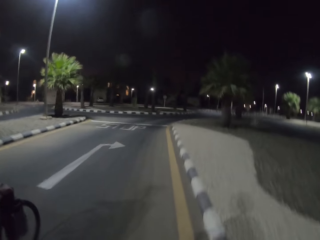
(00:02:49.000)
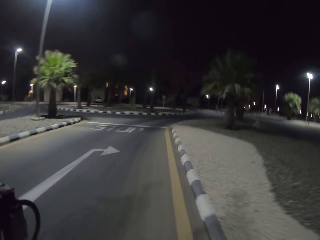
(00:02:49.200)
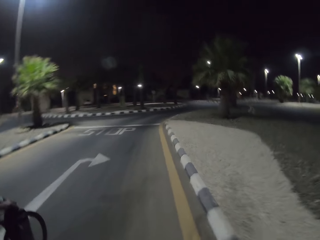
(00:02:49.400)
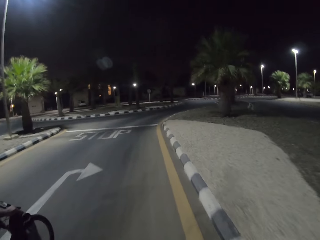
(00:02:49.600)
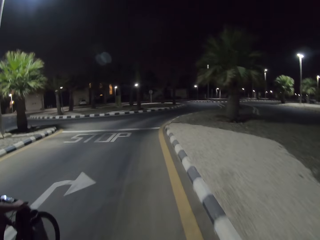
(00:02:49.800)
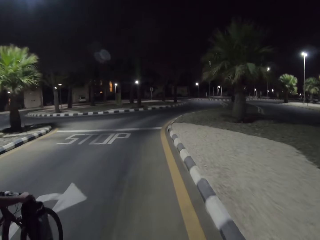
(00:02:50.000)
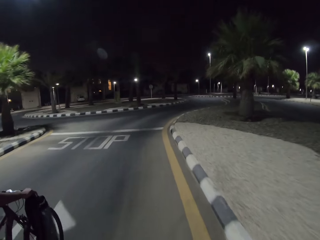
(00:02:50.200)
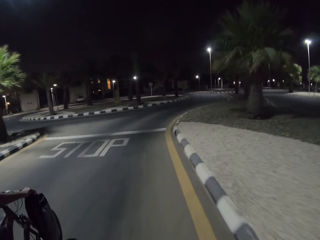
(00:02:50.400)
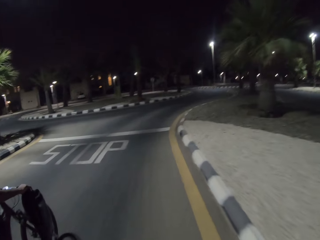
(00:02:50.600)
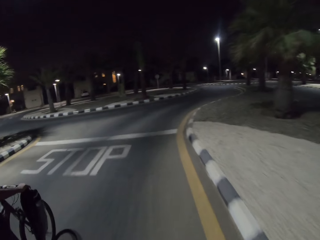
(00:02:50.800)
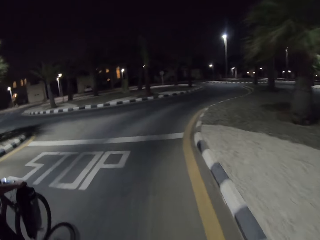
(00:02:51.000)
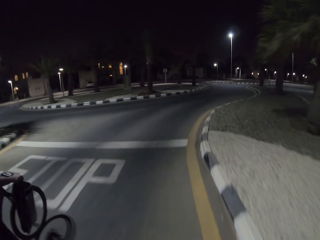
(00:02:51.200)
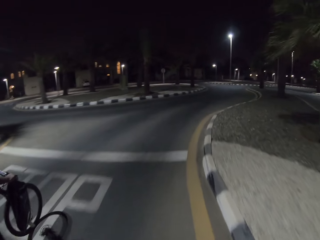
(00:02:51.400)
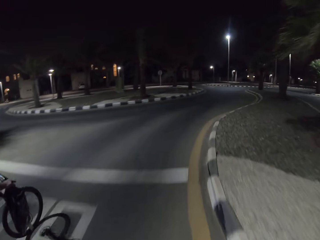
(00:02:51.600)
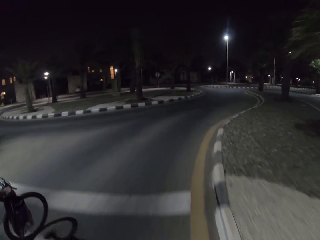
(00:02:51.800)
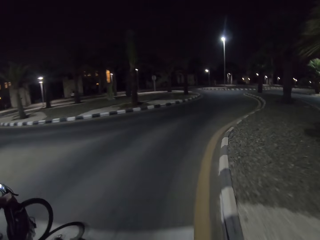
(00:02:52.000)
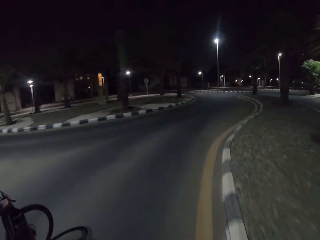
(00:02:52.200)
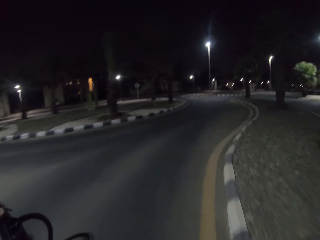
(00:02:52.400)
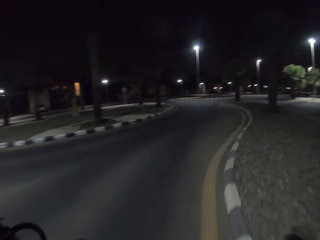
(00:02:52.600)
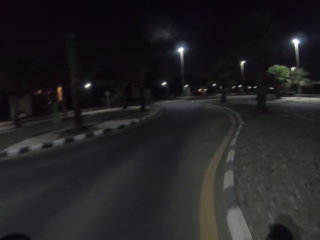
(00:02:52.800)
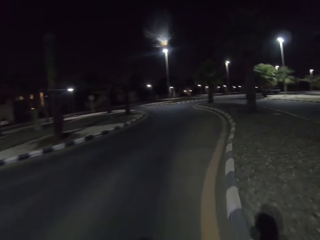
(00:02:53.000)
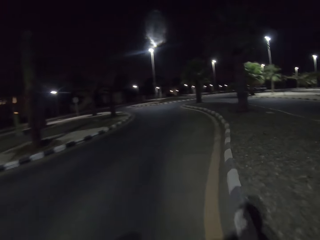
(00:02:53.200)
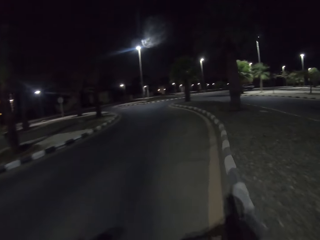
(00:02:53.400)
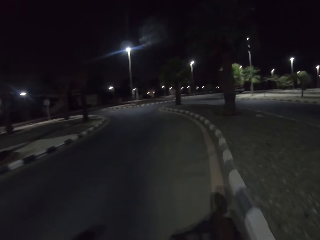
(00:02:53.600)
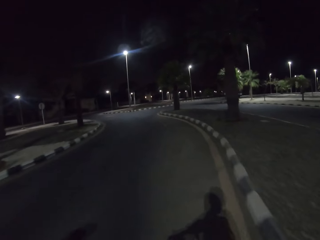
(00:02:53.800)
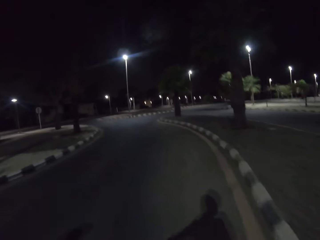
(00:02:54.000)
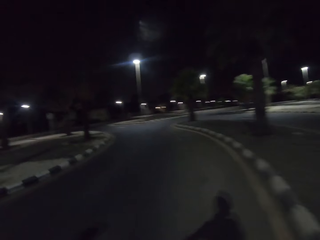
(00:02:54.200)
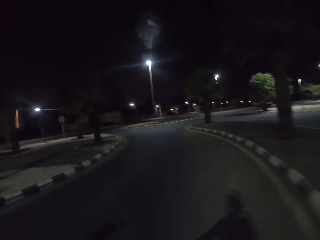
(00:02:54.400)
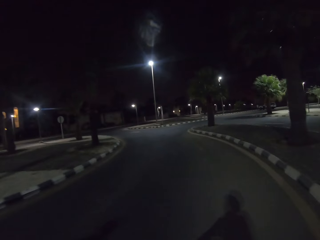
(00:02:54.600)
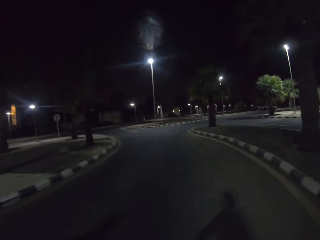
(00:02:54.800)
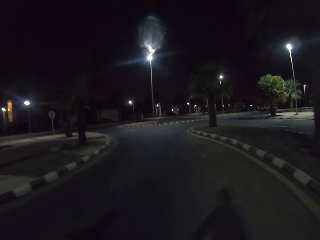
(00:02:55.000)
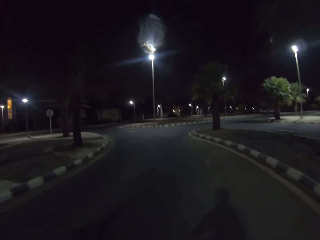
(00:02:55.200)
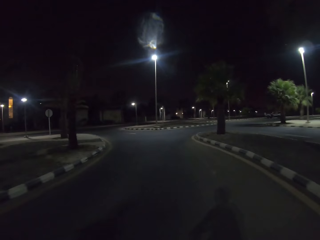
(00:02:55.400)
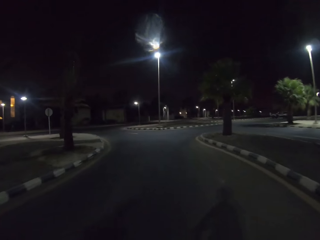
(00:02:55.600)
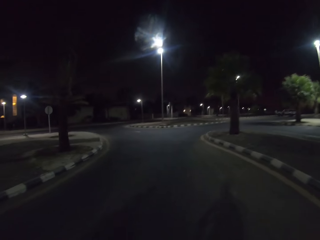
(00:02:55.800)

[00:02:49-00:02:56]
A person rides the bicycle with both hands. The camera wearer rides the bicycle on the road with the person.

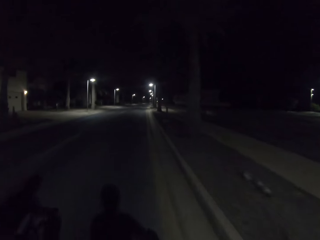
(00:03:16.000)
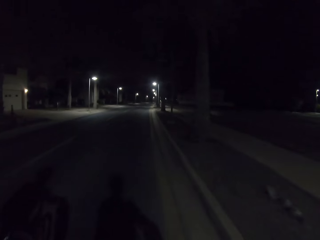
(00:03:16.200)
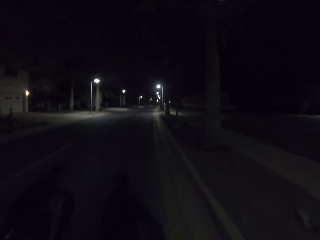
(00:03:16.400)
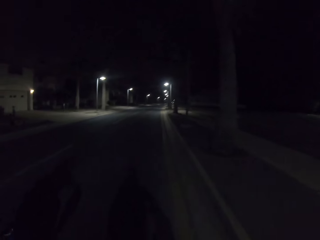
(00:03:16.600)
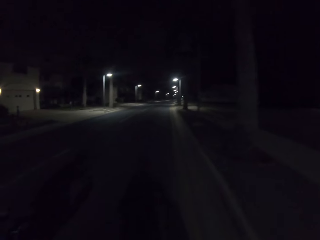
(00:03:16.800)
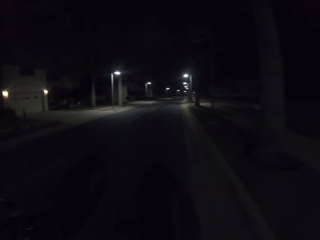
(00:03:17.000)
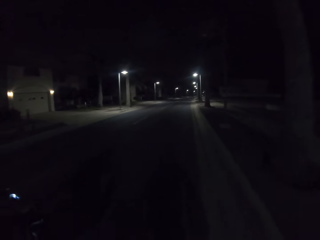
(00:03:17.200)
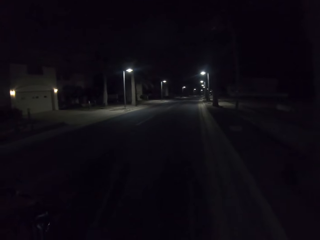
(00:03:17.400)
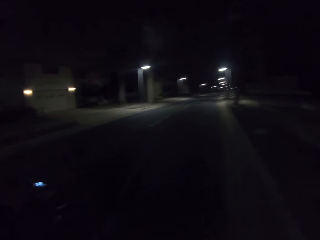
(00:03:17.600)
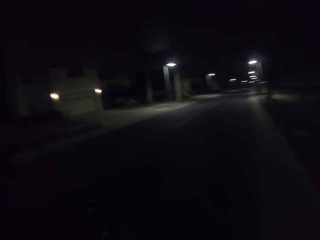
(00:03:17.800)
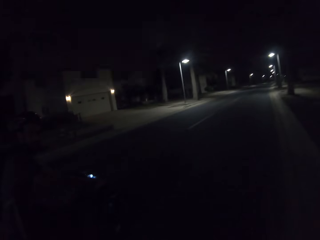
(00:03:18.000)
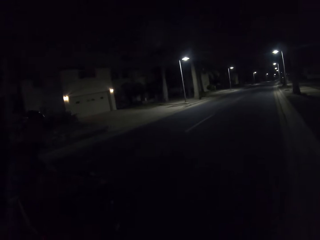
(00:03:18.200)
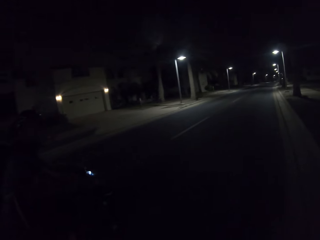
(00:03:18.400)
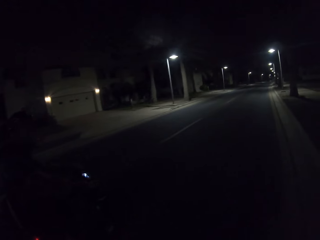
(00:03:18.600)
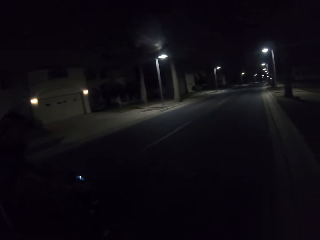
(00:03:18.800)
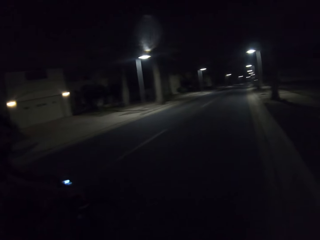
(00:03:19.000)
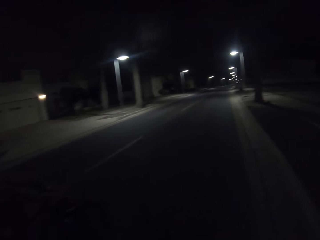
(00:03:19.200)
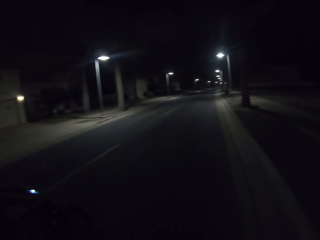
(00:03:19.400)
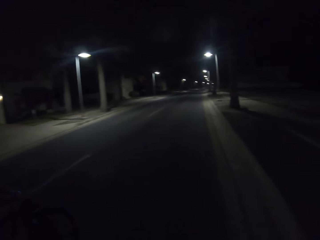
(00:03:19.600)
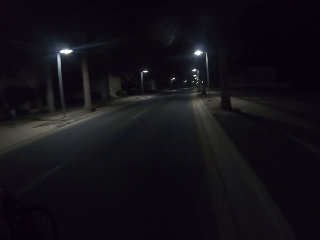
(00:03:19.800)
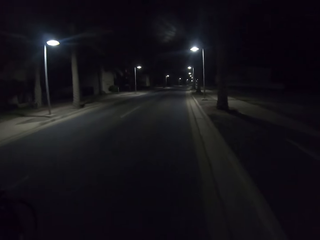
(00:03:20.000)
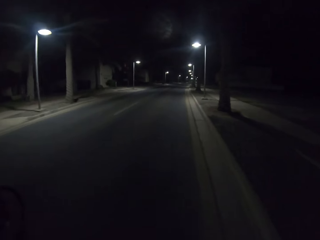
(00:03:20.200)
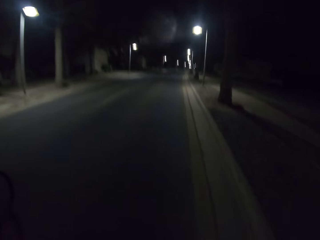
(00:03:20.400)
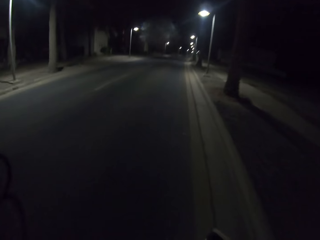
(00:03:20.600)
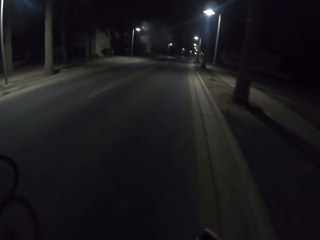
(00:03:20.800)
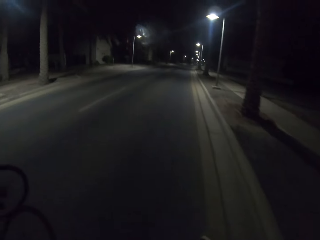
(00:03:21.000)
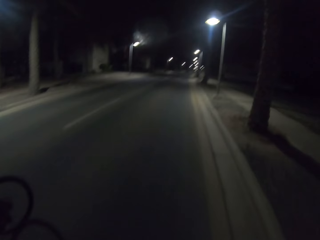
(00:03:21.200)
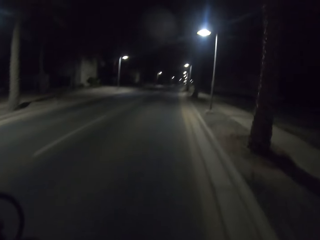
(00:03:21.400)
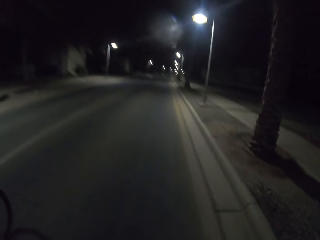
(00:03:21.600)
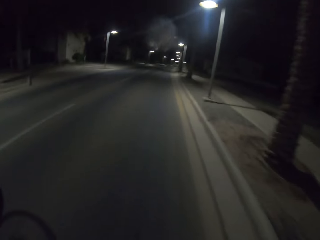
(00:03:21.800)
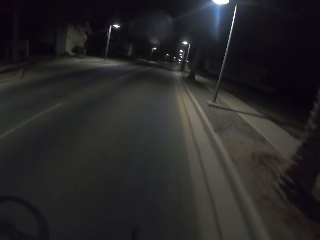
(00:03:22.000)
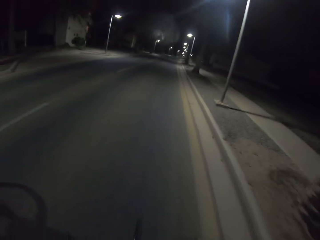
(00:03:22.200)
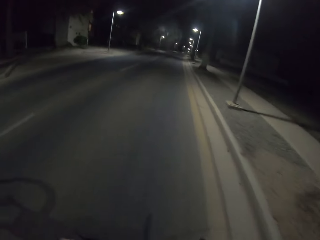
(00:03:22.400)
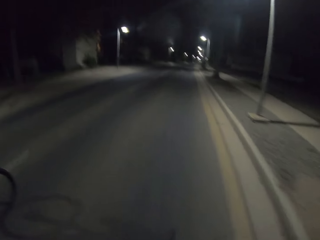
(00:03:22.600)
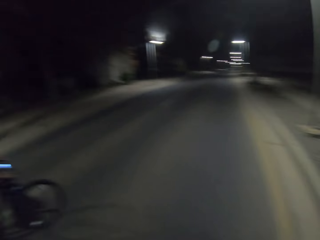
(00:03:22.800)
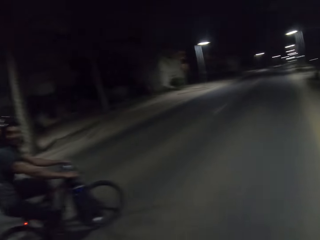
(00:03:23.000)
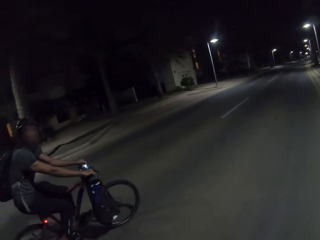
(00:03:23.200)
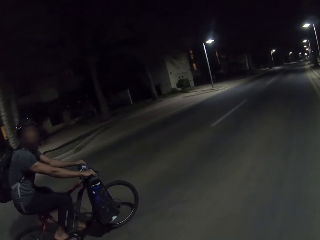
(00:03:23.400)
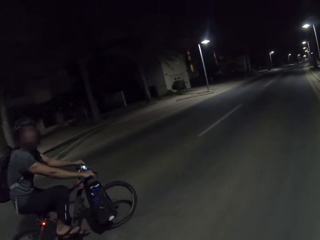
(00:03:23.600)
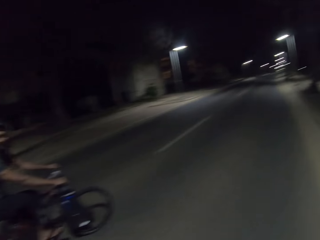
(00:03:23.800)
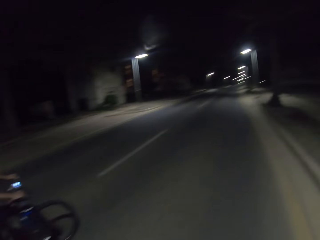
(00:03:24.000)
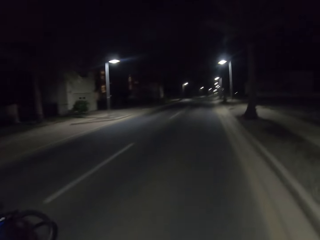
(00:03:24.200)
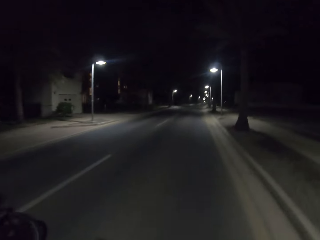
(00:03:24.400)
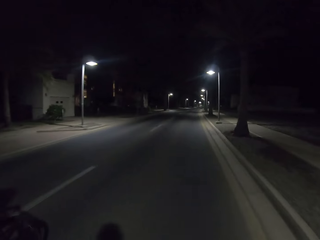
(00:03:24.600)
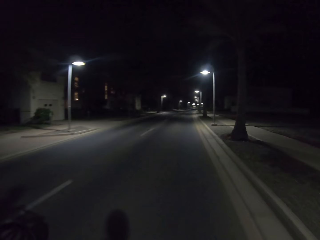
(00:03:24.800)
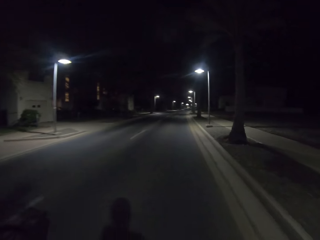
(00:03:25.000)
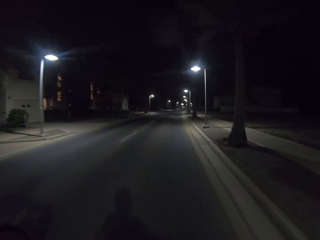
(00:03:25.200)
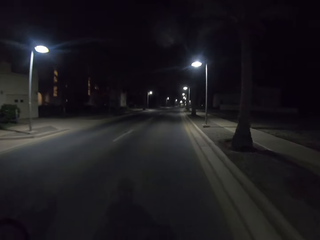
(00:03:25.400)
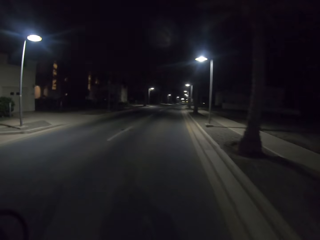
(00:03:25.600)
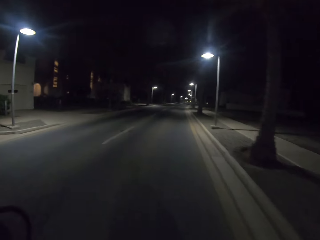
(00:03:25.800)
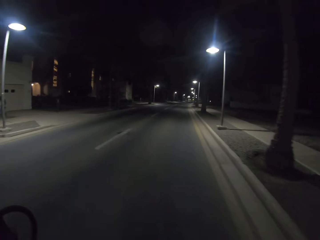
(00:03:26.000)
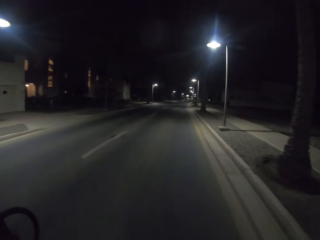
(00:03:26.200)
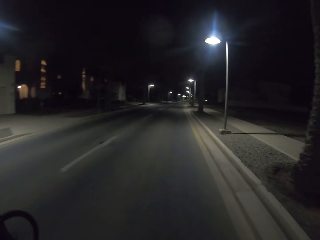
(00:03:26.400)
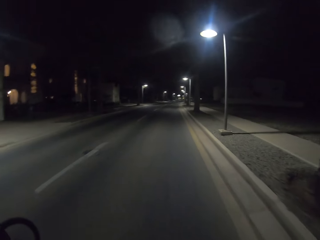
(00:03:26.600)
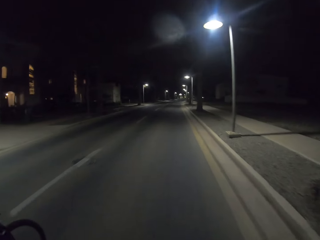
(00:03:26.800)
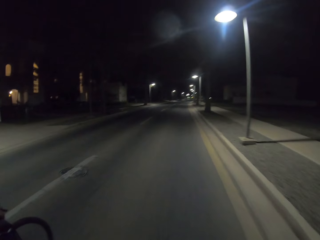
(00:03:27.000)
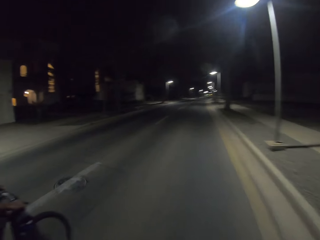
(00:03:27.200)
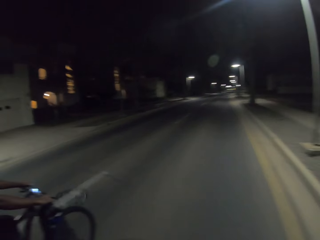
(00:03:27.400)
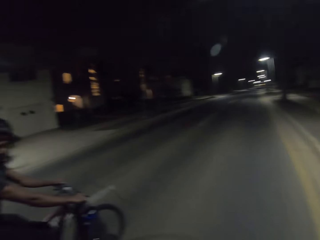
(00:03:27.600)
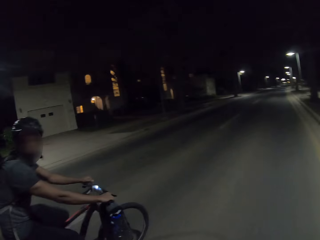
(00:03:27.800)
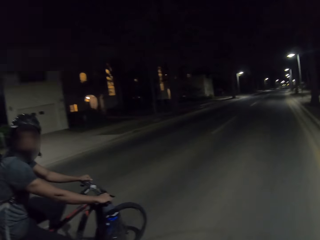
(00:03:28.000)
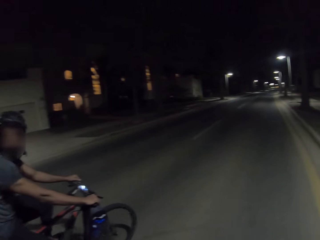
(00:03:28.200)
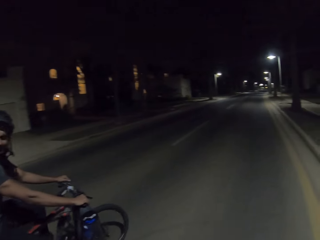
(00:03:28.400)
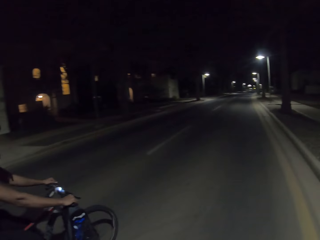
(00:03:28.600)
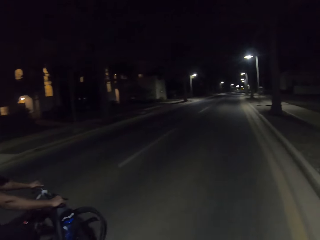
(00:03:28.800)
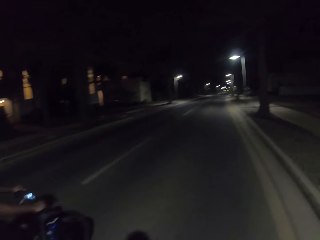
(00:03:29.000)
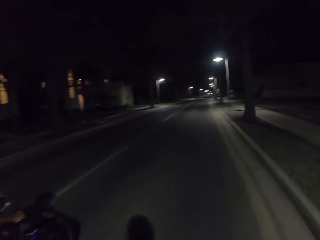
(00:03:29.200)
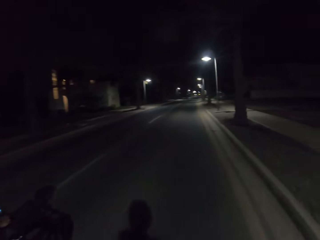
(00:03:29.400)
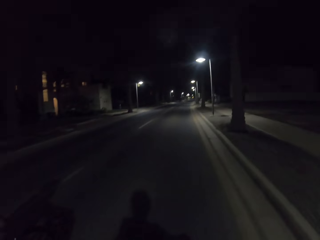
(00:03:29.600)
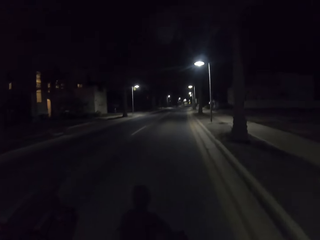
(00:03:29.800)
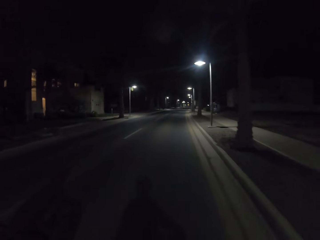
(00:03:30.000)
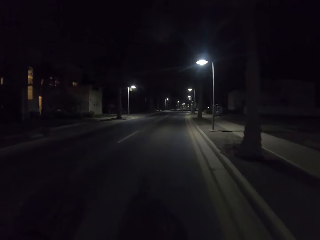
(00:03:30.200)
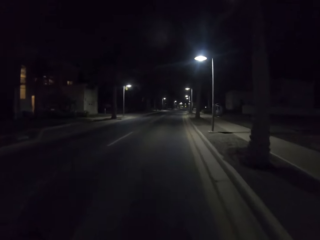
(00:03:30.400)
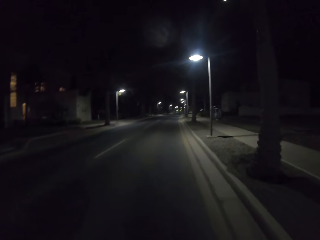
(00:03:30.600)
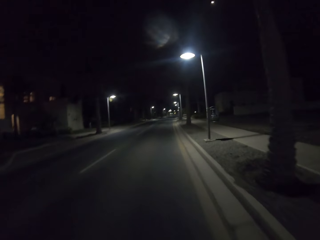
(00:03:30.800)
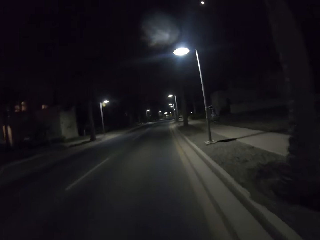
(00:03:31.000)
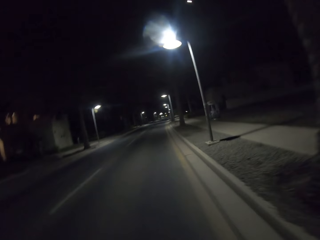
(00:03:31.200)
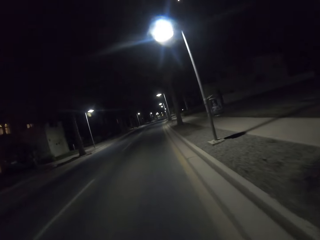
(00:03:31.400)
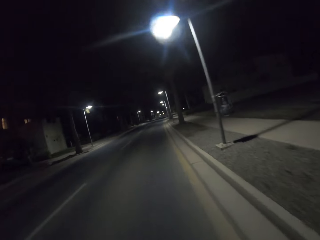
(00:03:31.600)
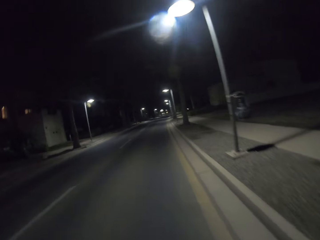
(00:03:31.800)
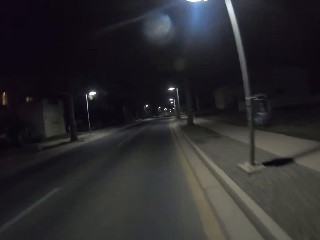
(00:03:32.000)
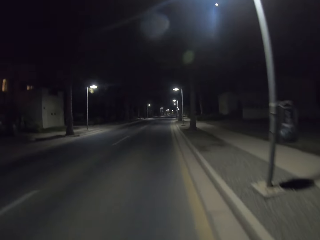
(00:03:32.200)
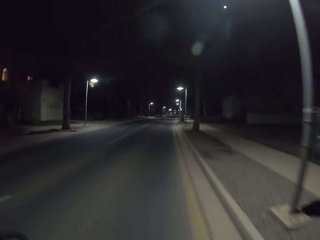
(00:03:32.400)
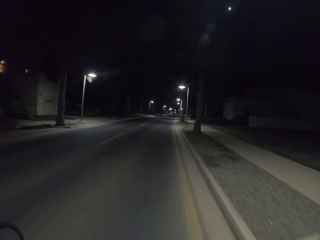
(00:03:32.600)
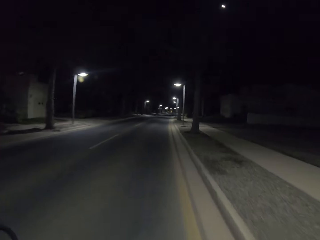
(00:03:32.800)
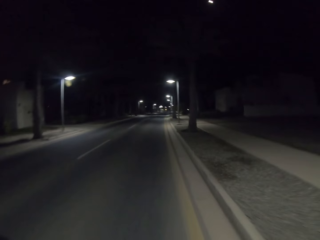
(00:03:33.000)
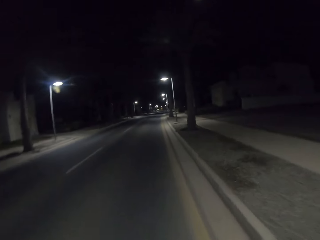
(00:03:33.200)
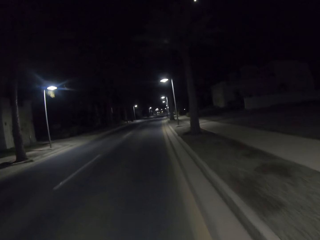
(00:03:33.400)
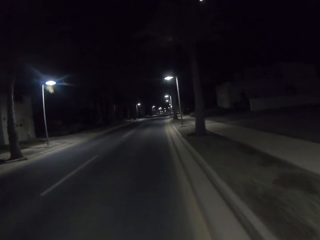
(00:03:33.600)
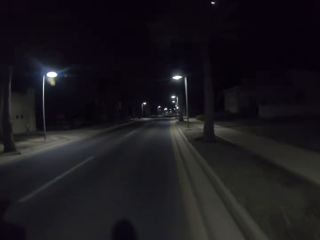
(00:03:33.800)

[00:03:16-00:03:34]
The camera wearer rides the bicycle on the road with a person. The person looks at the camera wearer. The camera wearer rides the bicycle on the road with the person.
